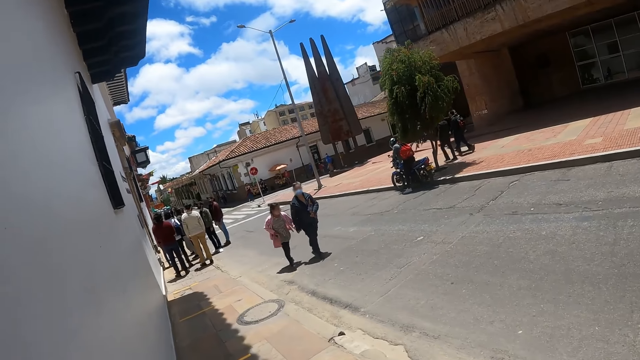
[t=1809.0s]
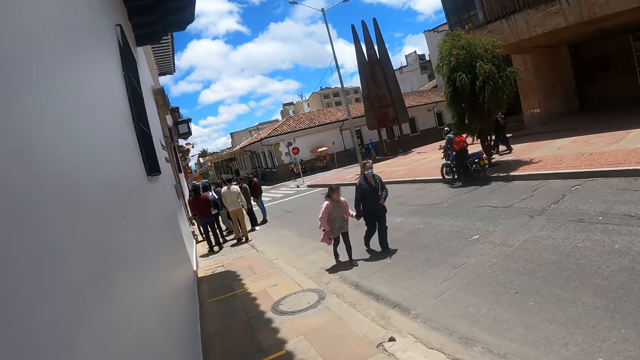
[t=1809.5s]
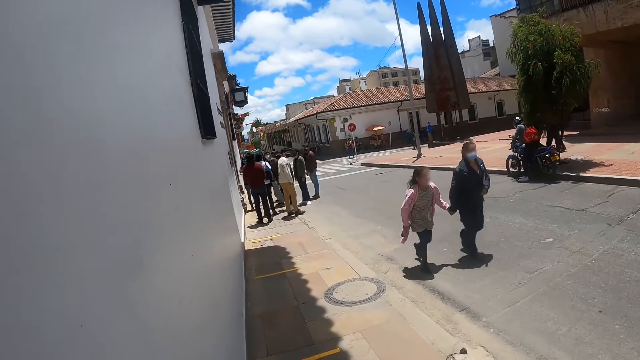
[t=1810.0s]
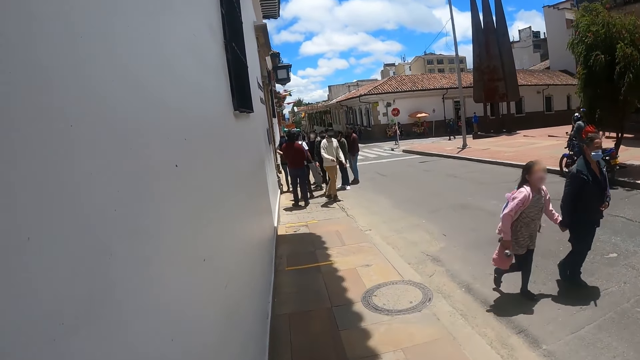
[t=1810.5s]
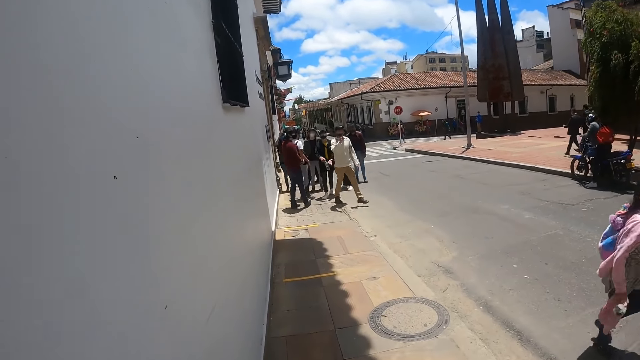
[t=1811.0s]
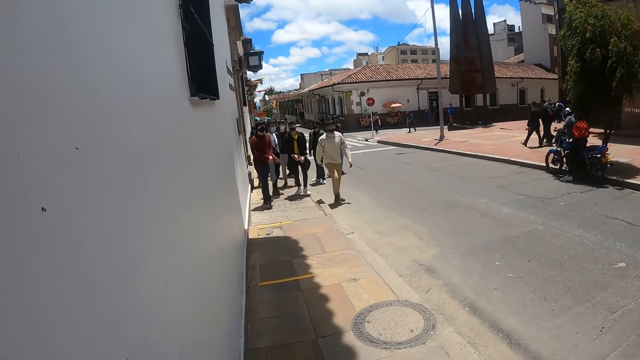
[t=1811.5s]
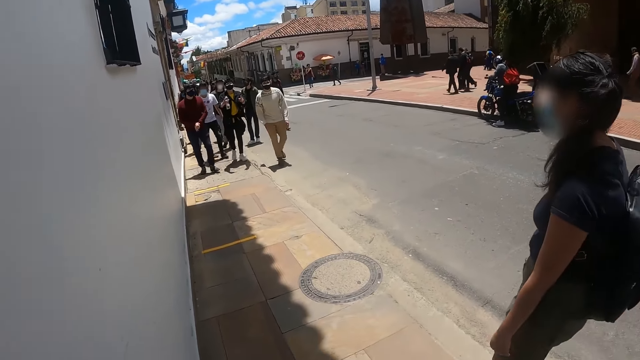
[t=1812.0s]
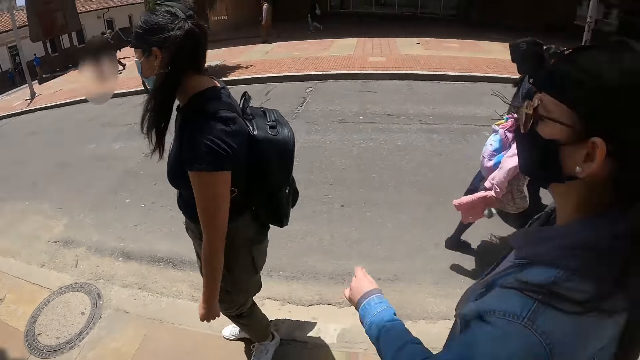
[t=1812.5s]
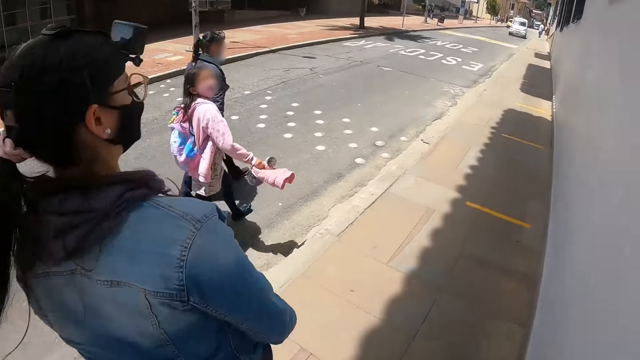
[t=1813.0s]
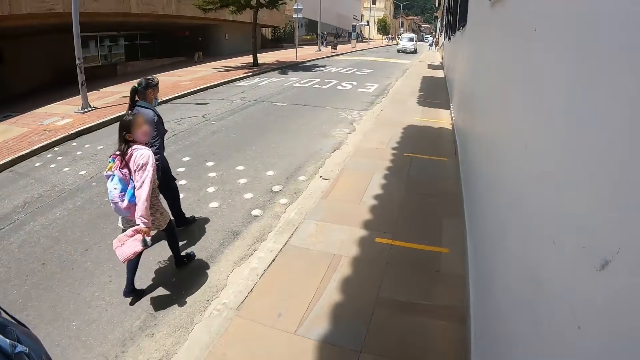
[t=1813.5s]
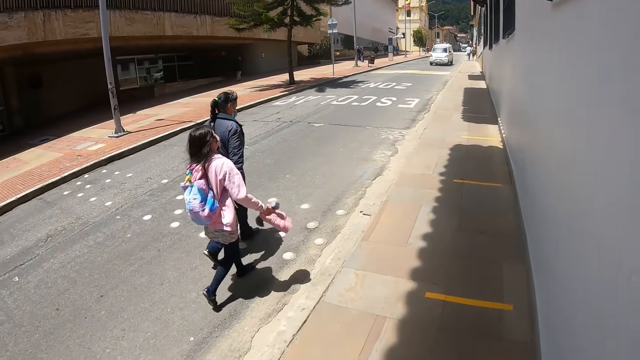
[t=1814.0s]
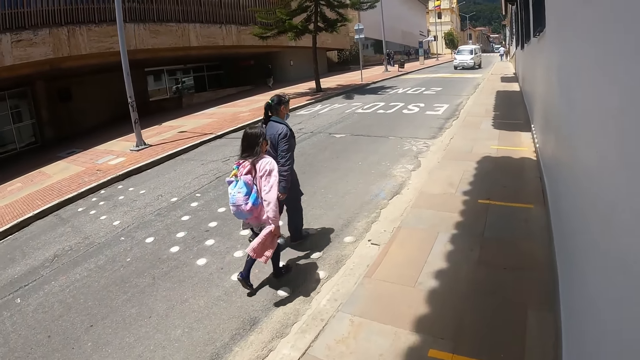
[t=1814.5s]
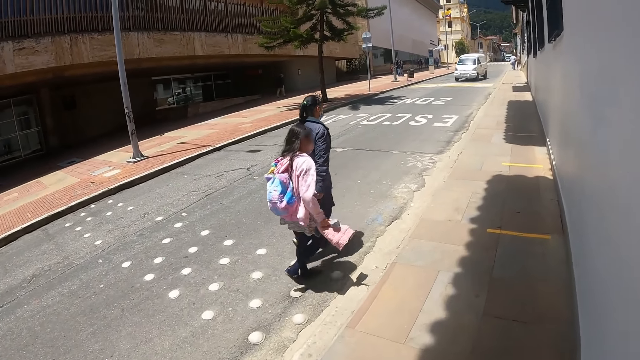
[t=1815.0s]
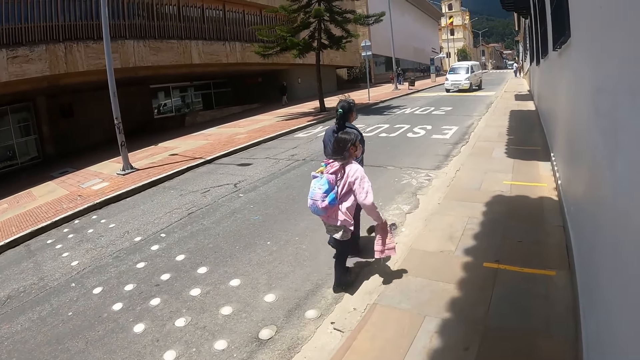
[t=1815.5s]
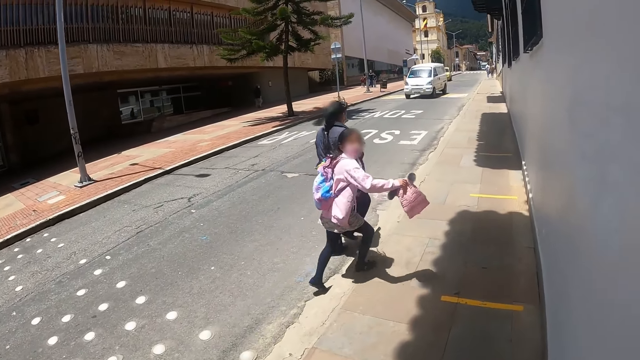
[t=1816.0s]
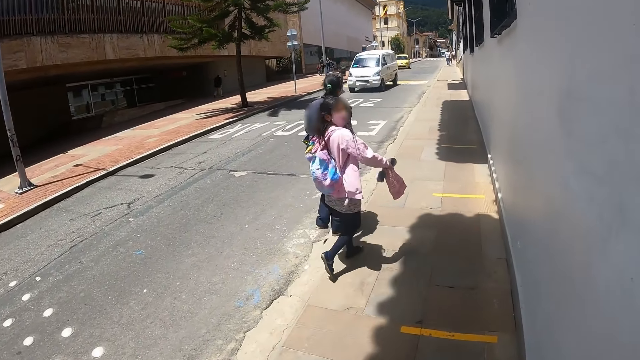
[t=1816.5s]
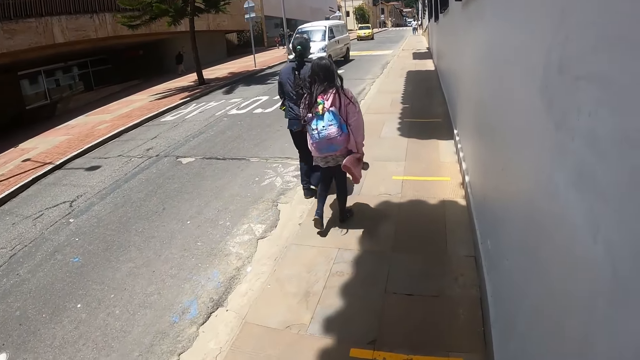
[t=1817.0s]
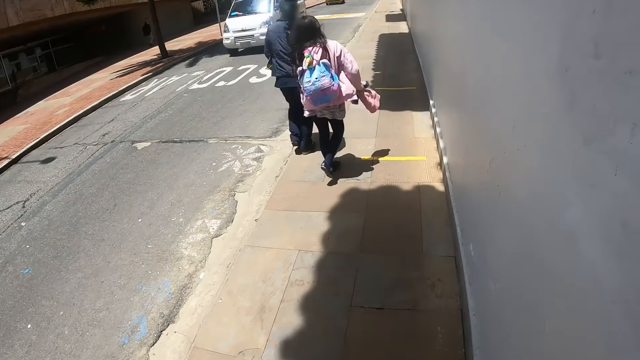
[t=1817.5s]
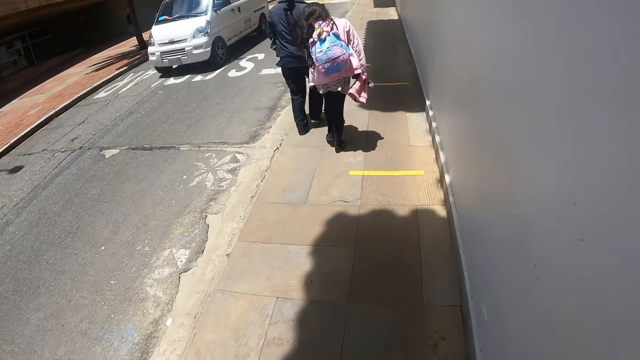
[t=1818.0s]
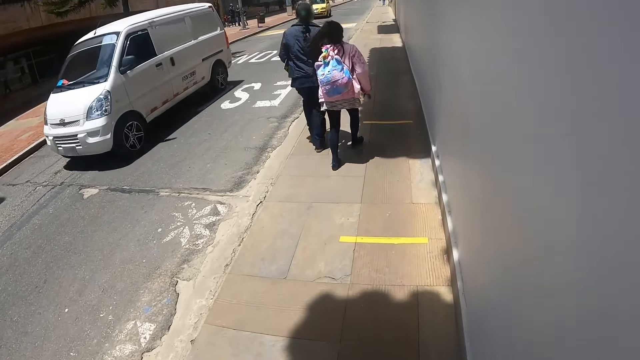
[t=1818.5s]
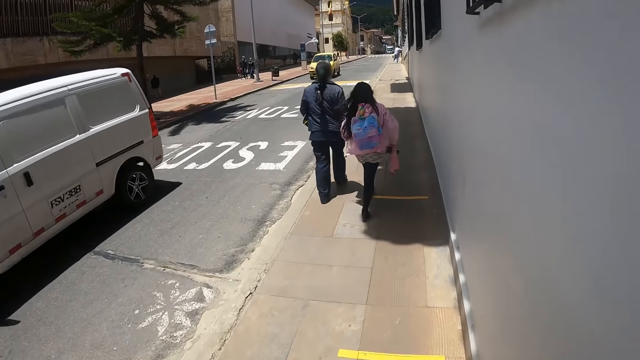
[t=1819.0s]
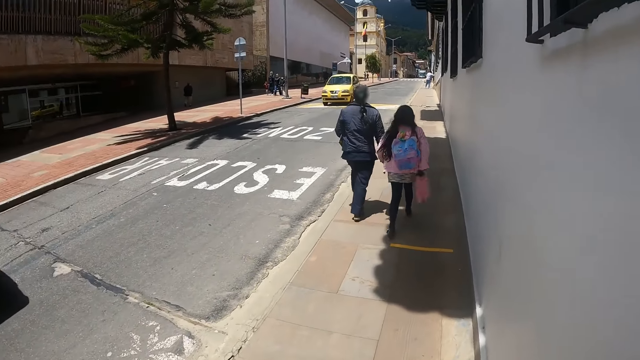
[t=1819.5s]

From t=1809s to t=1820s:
The camera wearer turns around. They walk on the crosswalk.

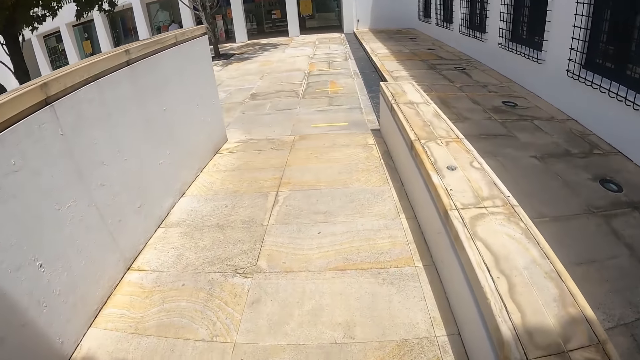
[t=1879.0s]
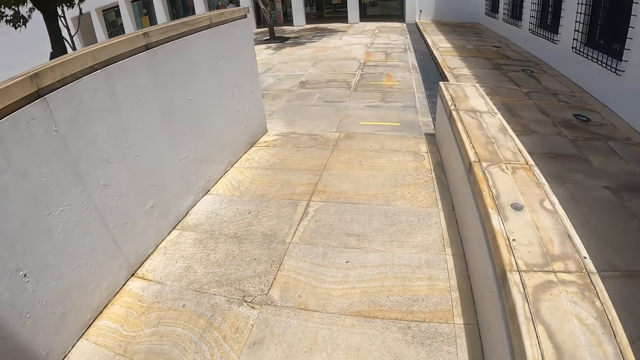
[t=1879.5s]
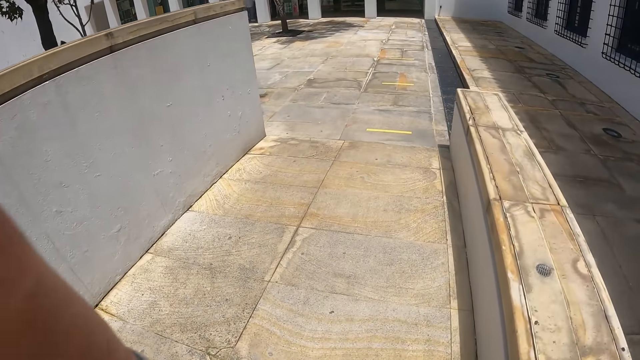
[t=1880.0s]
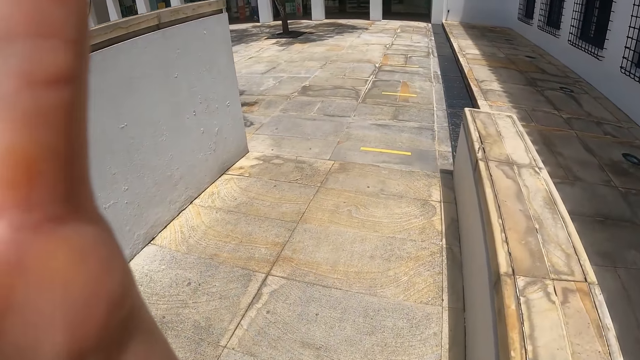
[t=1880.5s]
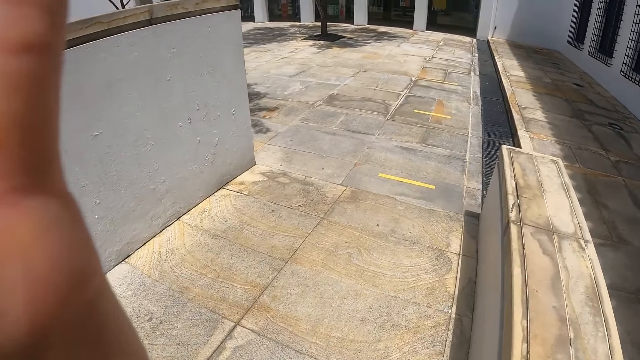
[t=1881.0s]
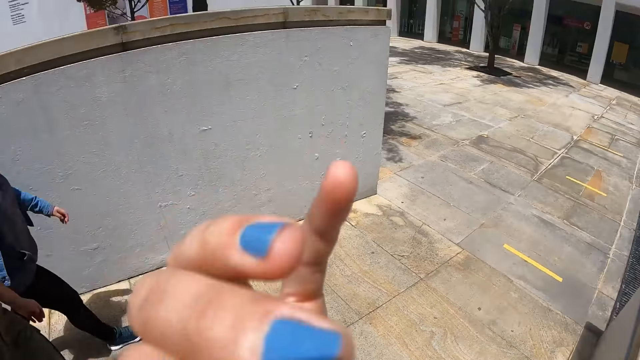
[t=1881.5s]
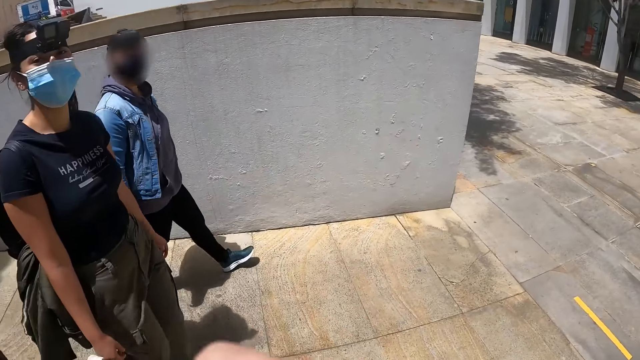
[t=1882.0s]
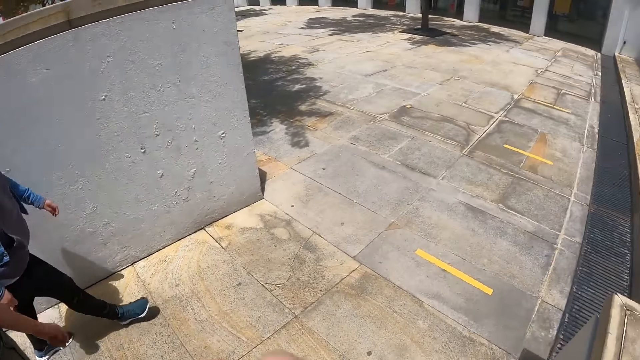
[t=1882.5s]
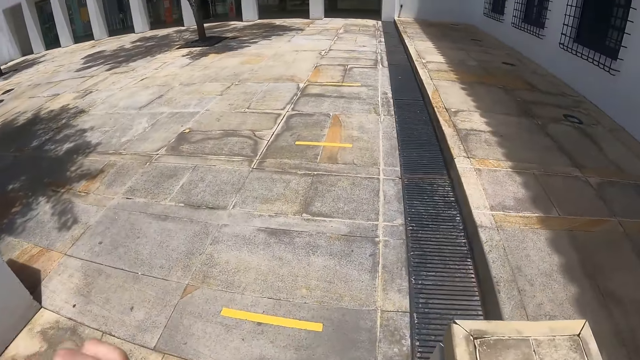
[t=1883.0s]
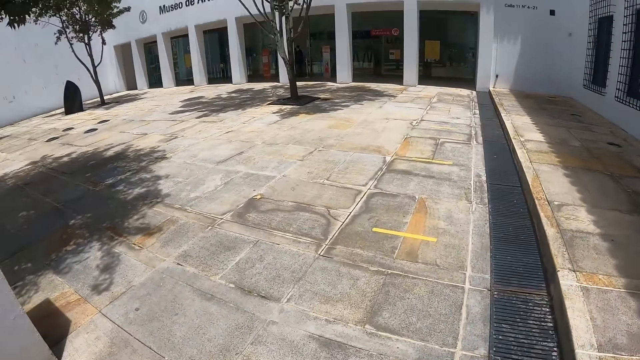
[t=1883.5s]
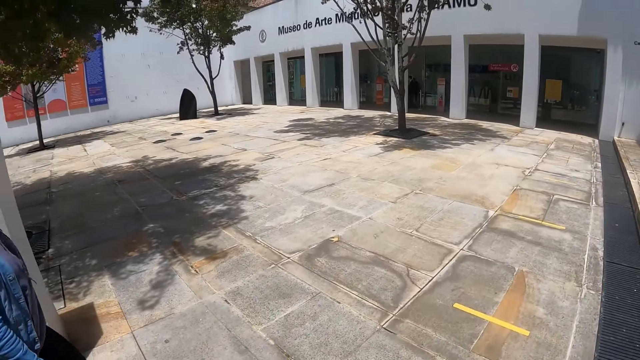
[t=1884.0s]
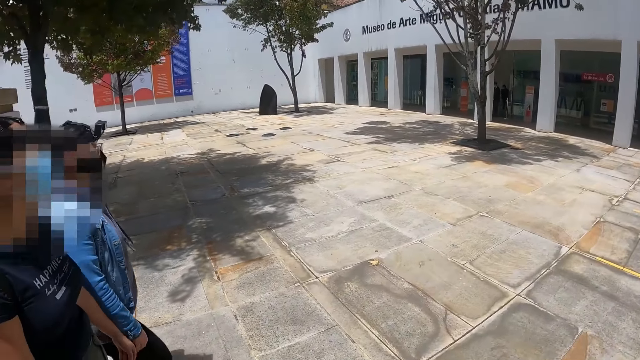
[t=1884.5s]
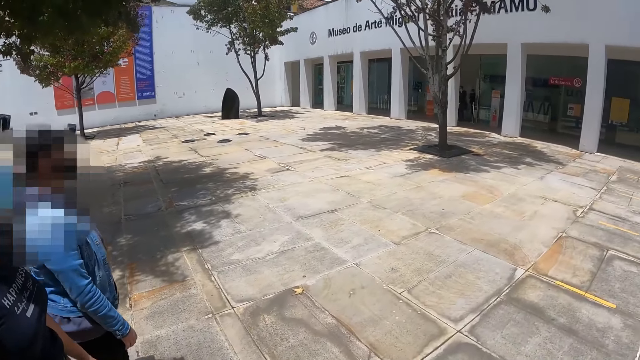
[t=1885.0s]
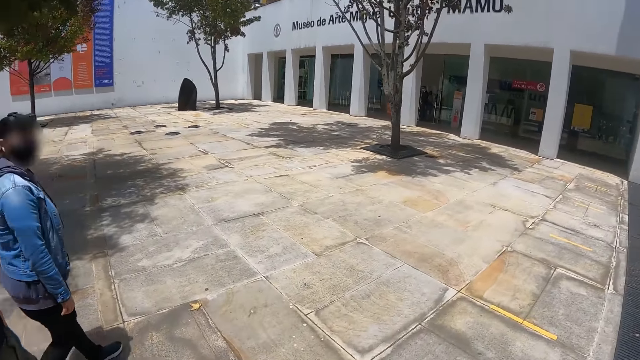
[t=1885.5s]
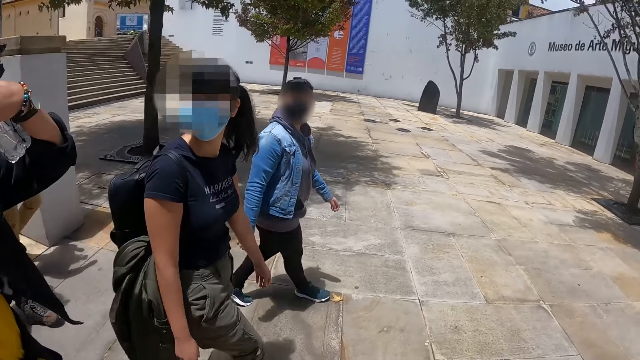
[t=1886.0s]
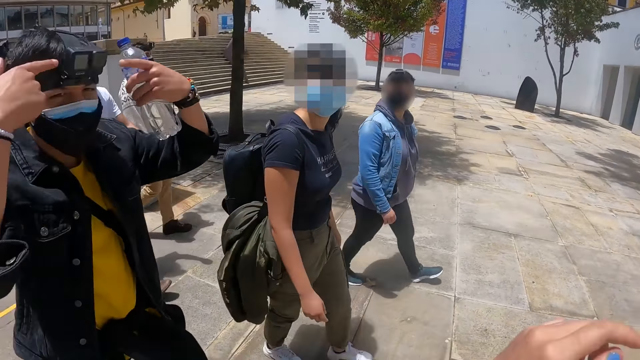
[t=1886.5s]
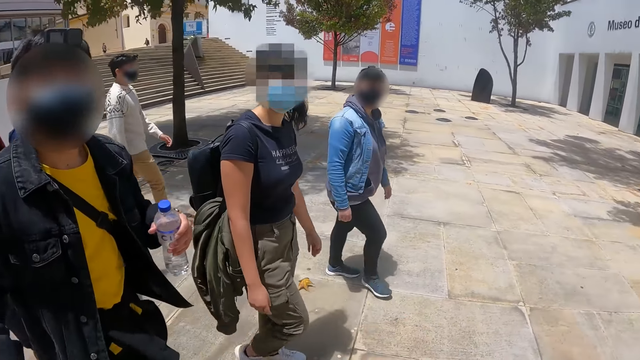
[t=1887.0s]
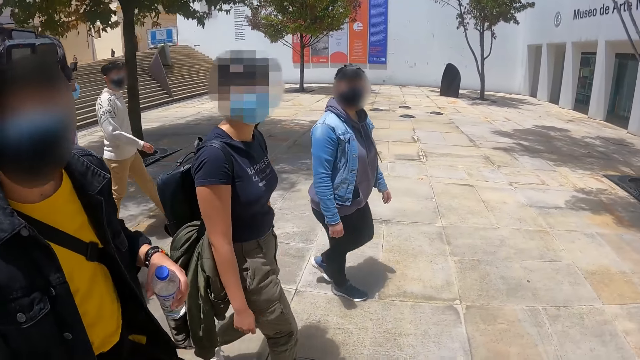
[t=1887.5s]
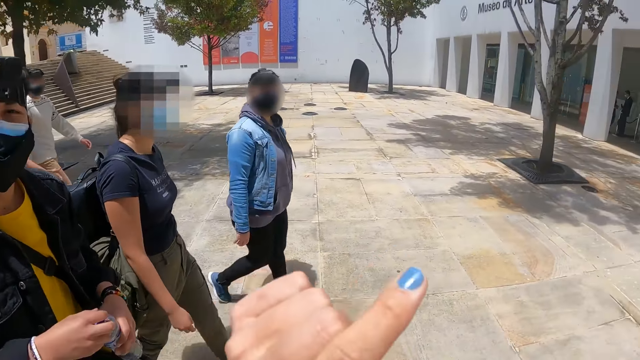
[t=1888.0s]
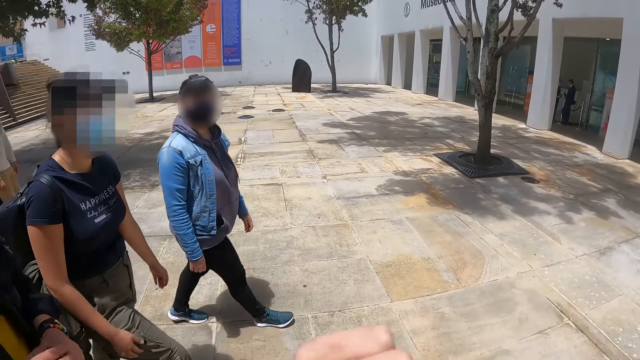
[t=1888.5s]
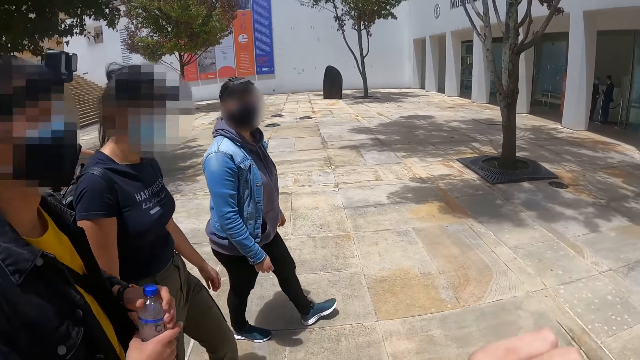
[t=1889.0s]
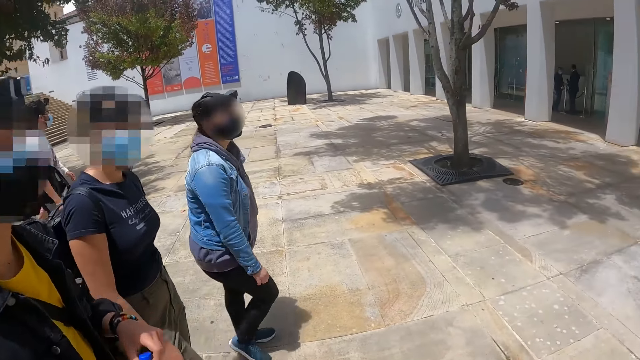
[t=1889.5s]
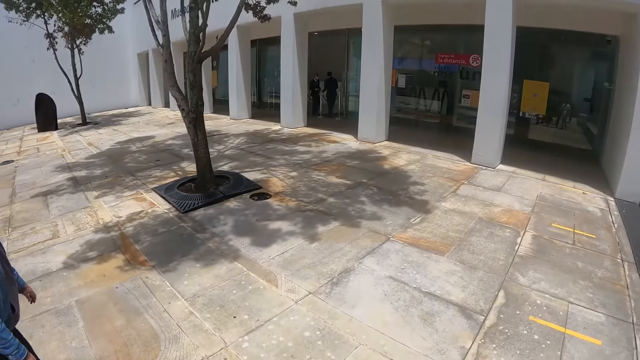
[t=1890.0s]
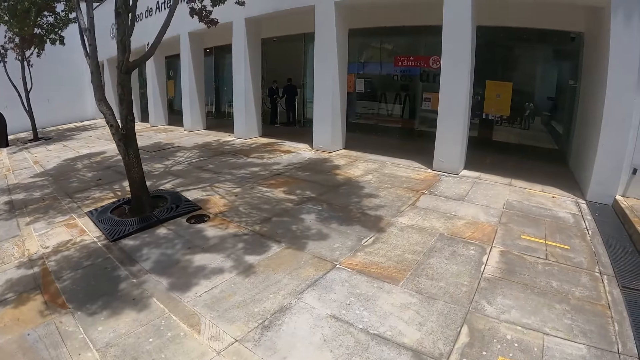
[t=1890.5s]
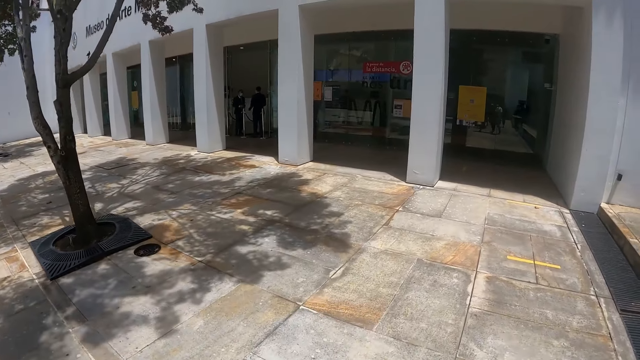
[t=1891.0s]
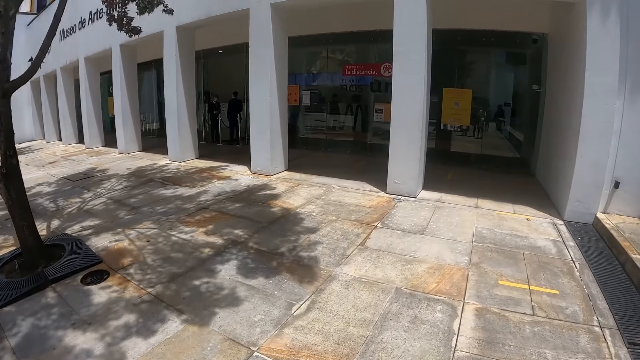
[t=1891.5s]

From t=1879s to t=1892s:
The camera wearer touches the head camera. They adjust the camera. They walk on the crosswalk.
